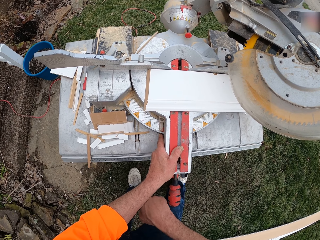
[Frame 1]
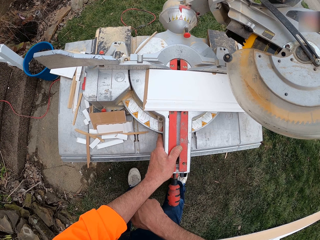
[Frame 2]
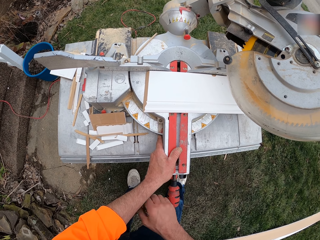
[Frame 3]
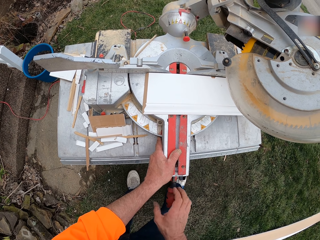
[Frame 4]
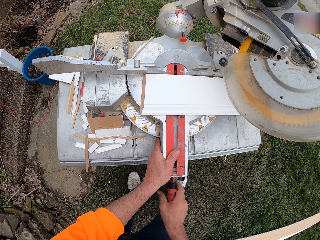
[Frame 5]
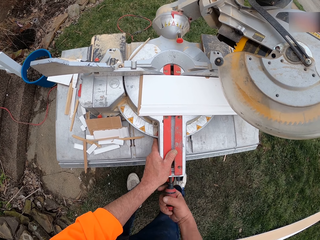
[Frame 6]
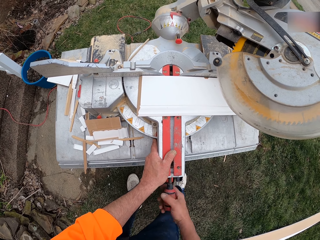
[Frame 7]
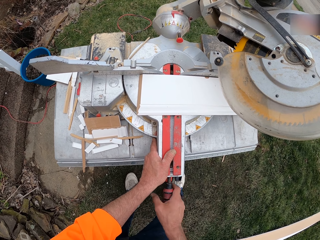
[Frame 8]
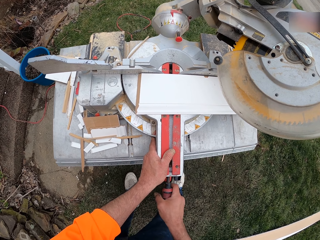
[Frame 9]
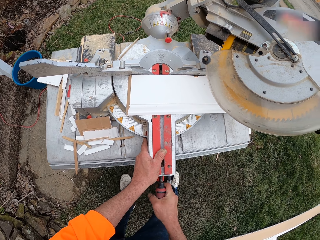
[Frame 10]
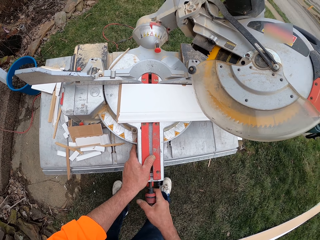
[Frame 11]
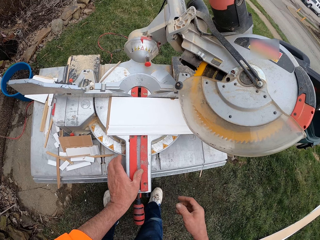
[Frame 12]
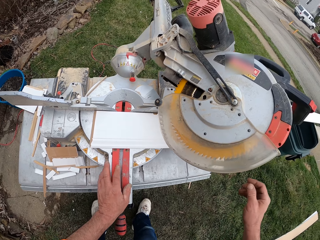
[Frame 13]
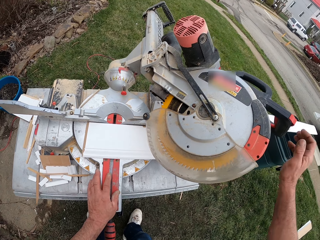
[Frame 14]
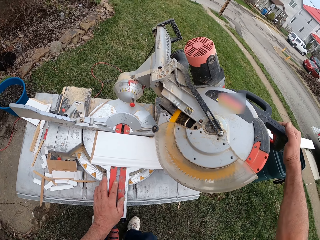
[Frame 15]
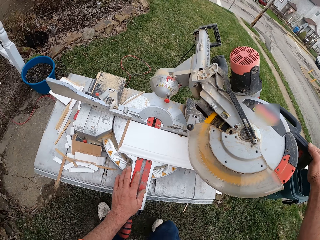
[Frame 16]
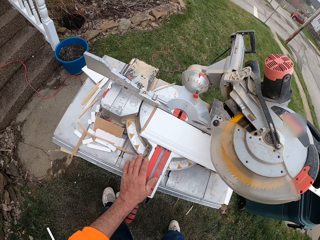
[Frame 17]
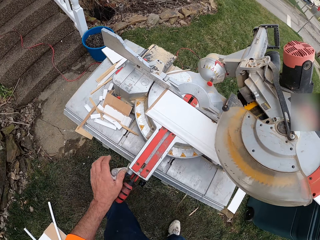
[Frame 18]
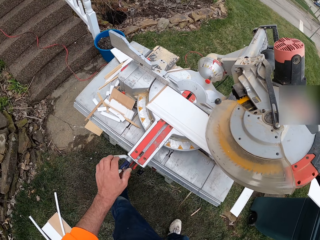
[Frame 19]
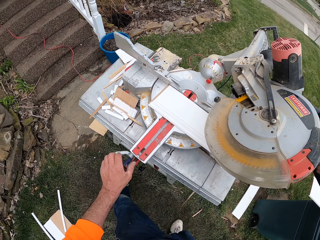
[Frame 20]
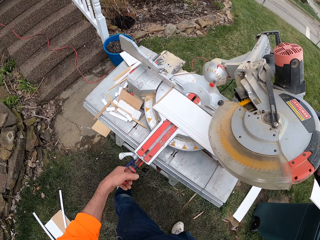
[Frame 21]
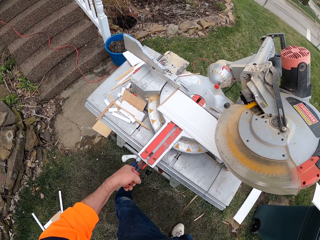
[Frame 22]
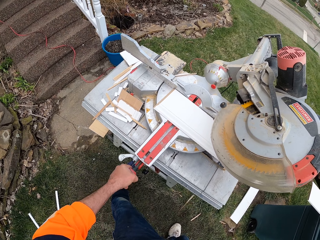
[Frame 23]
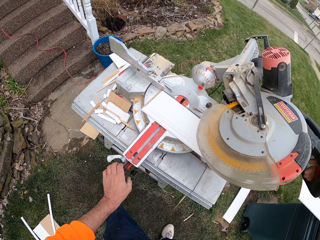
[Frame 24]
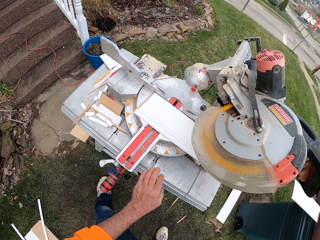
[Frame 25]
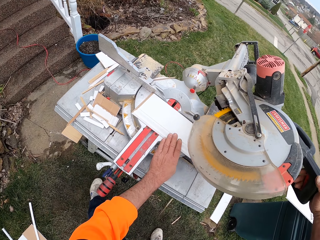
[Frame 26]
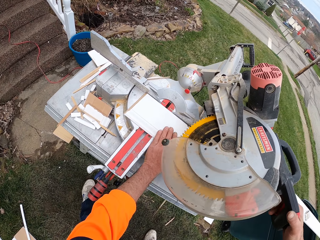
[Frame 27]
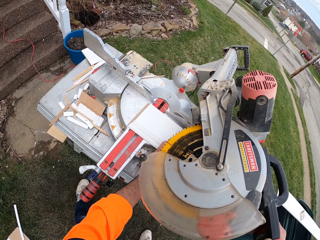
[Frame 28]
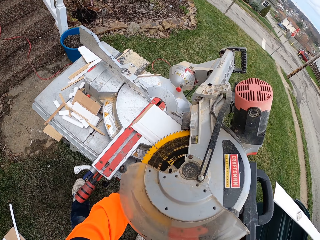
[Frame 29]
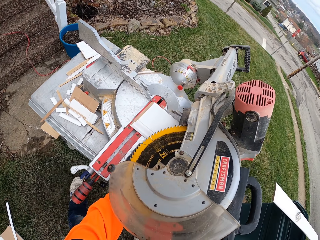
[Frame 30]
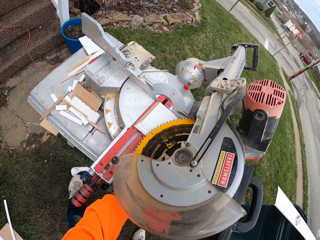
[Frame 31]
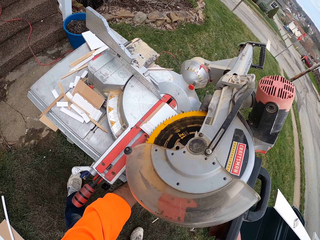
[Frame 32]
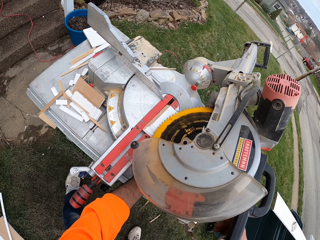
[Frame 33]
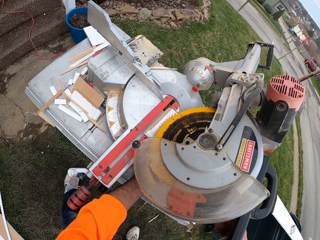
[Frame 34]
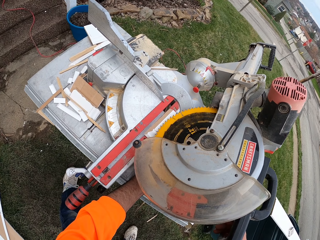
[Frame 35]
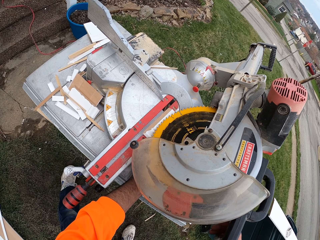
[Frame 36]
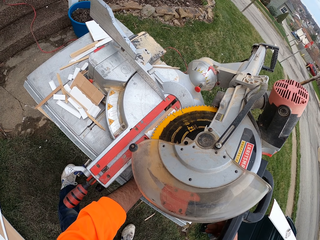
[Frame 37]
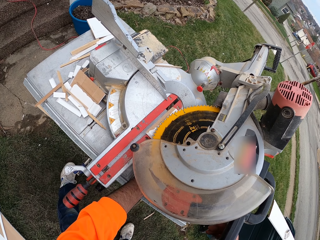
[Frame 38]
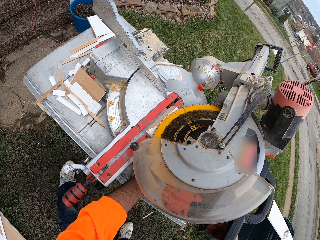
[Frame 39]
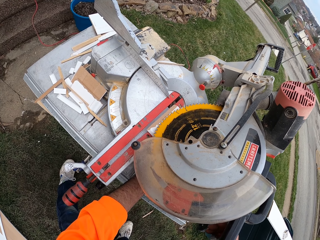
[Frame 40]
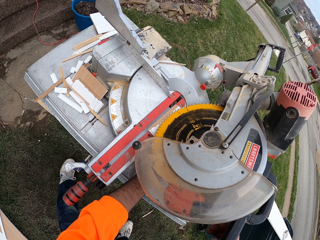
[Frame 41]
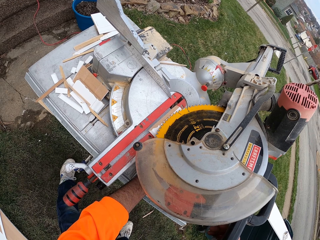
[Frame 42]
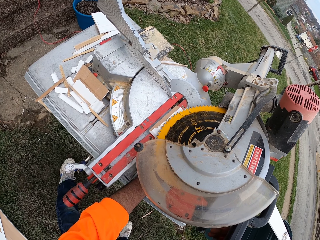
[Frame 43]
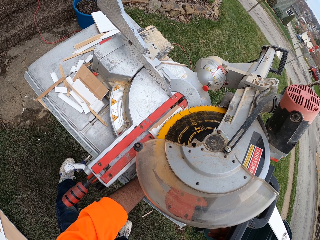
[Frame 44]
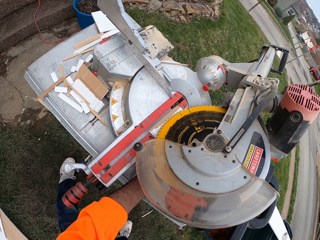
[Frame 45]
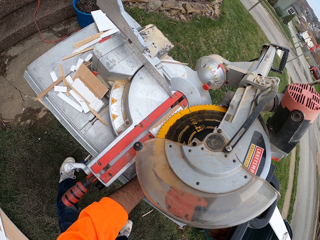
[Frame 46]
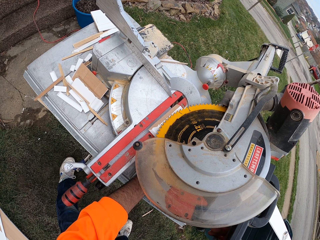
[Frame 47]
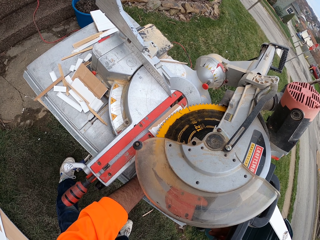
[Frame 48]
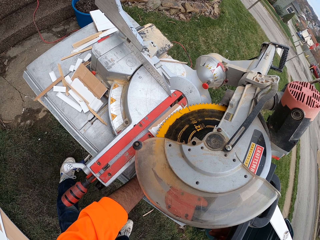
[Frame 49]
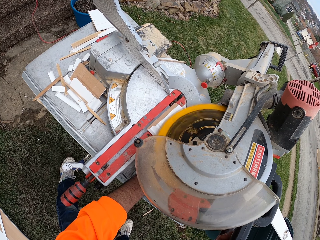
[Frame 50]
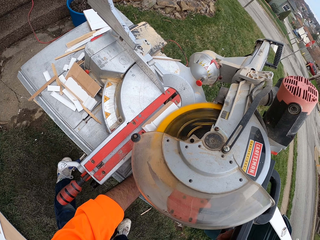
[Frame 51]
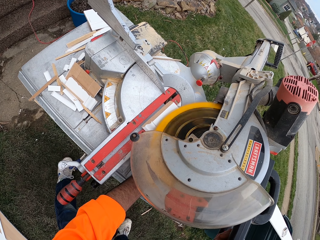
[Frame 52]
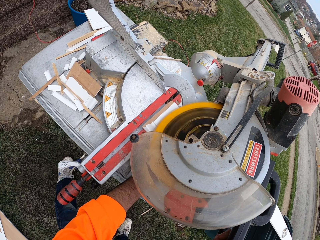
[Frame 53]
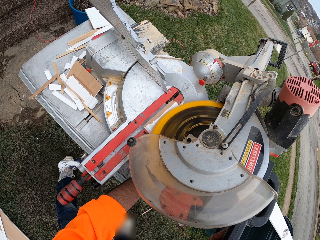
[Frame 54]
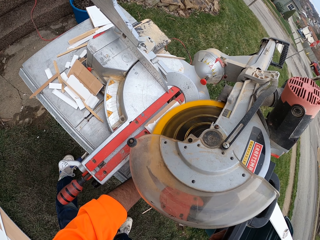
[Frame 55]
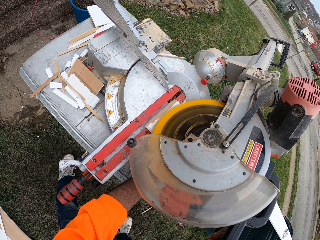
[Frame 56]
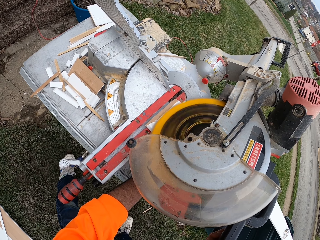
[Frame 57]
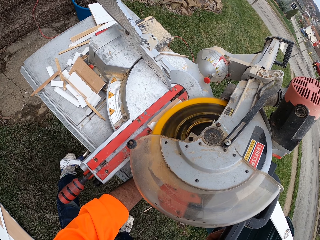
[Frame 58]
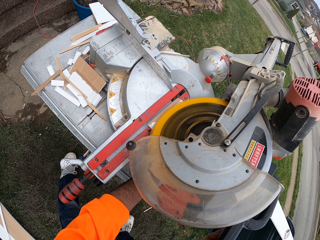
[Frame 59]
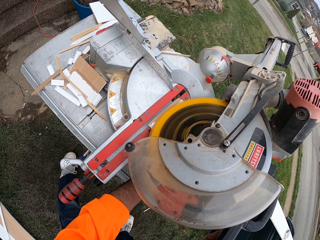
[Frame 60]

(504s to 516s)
The camera wearer rotates the circular saw knob with his right hand. He grabs the circular saw handle and places his left hand on the circular saw plate. He rotates the circular saw knob with his left hand. He lowers the circular saw and adjusts the plywood sheet on the circular saw plate. He cuts the plywood sheet with the circular saw.

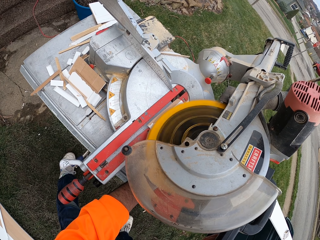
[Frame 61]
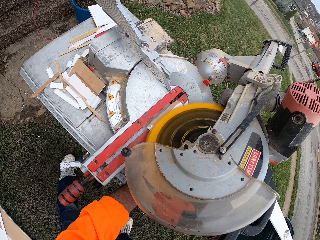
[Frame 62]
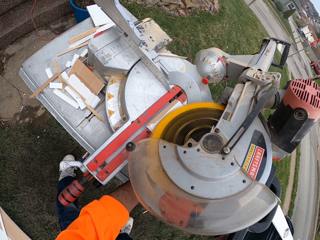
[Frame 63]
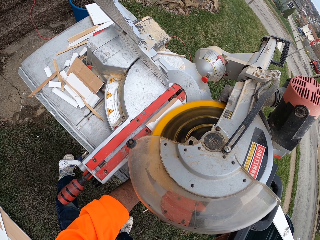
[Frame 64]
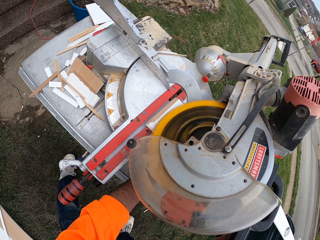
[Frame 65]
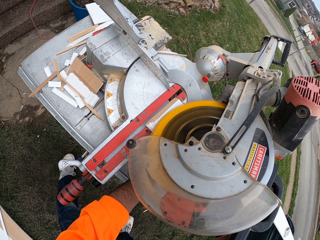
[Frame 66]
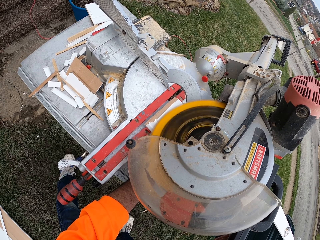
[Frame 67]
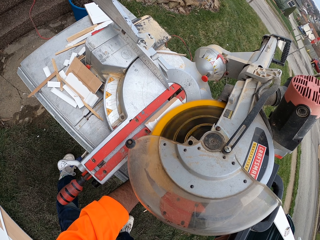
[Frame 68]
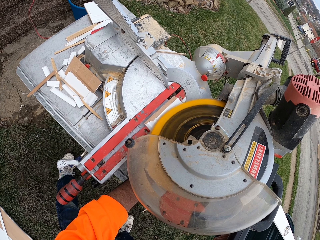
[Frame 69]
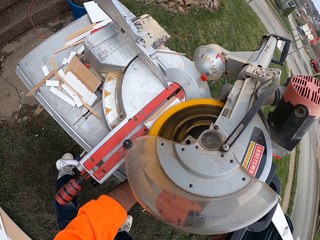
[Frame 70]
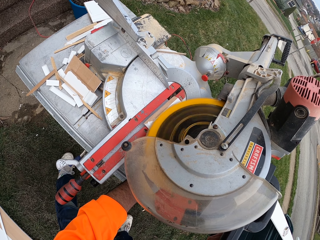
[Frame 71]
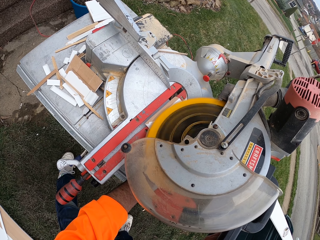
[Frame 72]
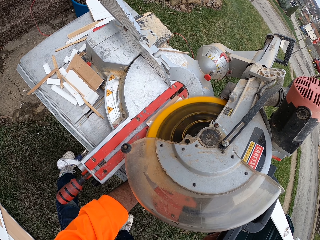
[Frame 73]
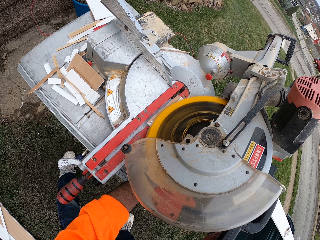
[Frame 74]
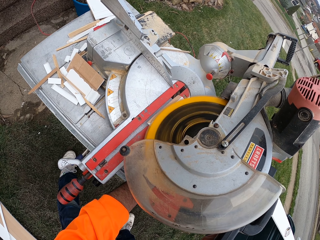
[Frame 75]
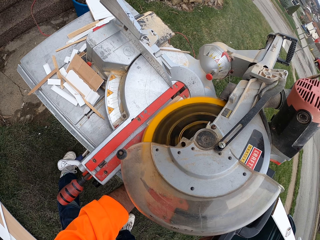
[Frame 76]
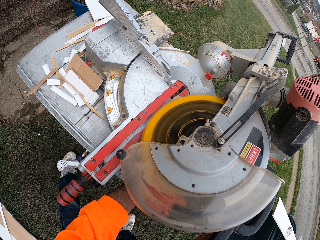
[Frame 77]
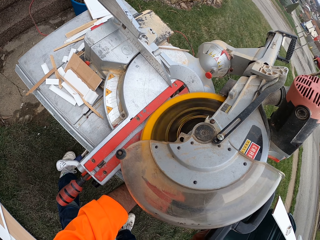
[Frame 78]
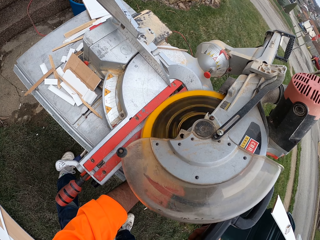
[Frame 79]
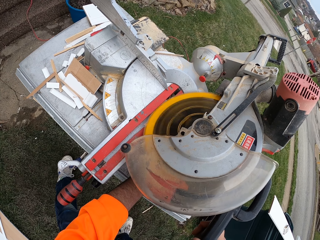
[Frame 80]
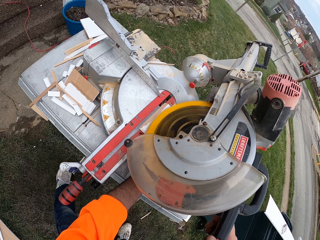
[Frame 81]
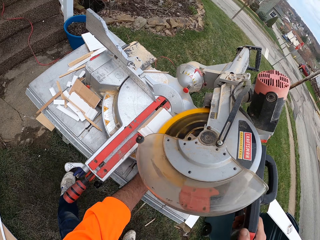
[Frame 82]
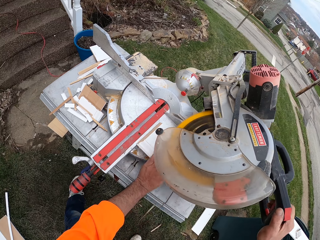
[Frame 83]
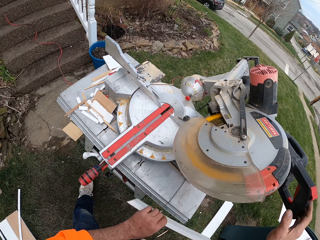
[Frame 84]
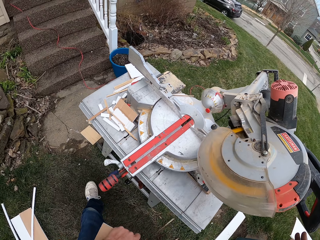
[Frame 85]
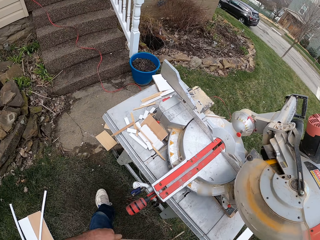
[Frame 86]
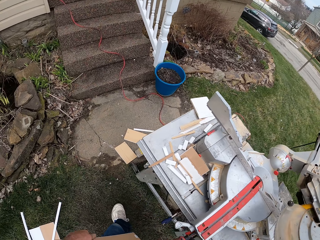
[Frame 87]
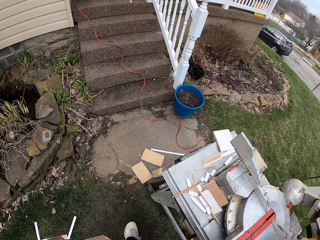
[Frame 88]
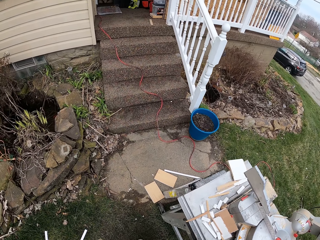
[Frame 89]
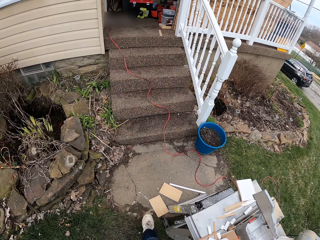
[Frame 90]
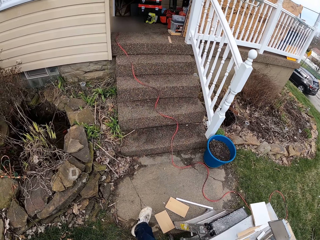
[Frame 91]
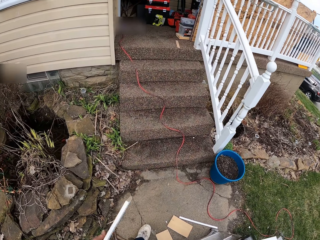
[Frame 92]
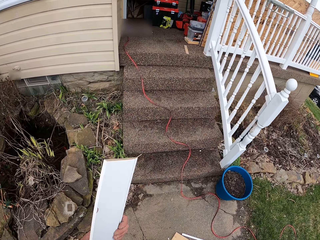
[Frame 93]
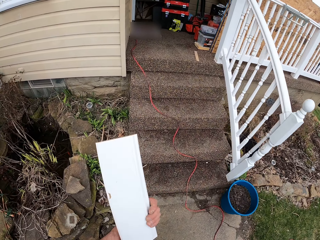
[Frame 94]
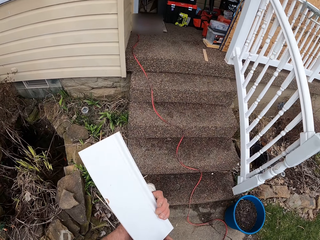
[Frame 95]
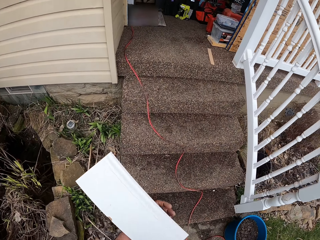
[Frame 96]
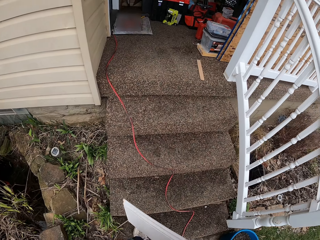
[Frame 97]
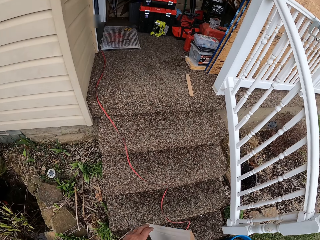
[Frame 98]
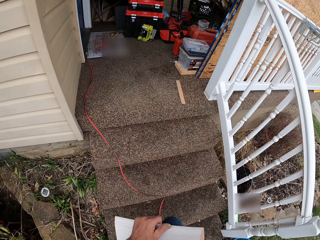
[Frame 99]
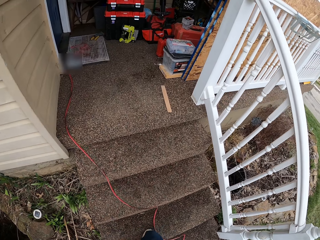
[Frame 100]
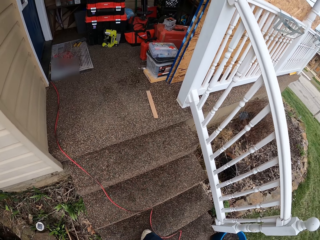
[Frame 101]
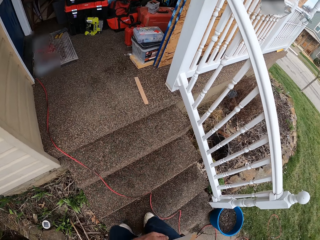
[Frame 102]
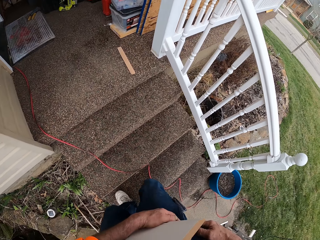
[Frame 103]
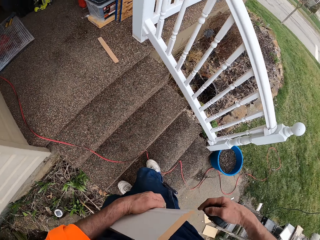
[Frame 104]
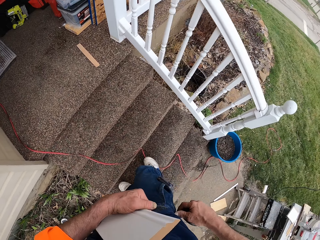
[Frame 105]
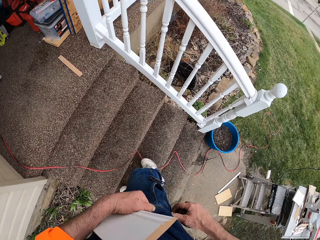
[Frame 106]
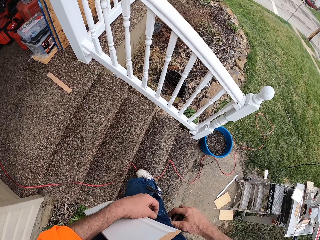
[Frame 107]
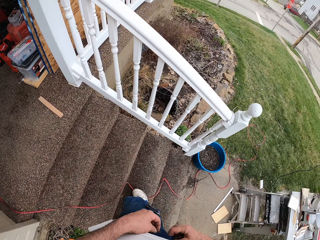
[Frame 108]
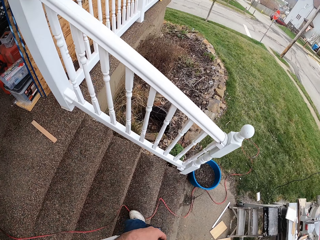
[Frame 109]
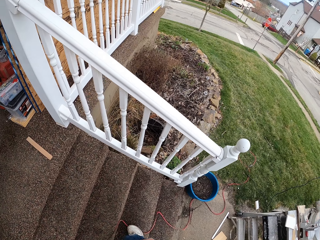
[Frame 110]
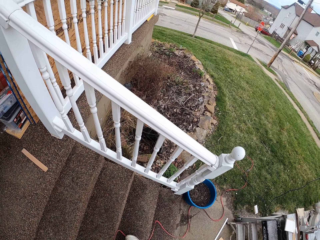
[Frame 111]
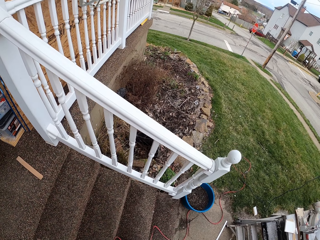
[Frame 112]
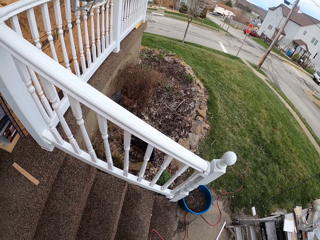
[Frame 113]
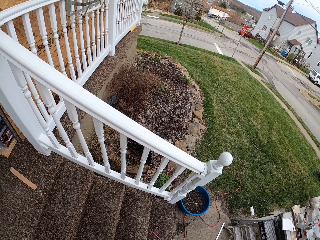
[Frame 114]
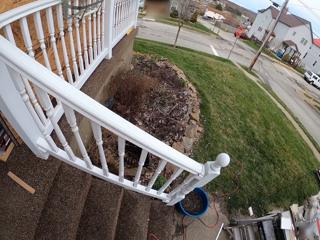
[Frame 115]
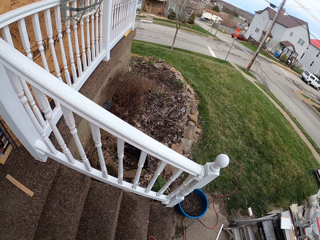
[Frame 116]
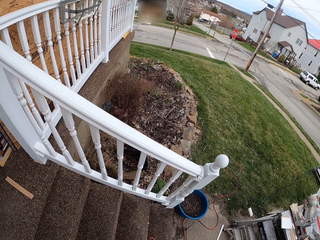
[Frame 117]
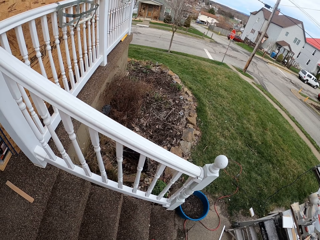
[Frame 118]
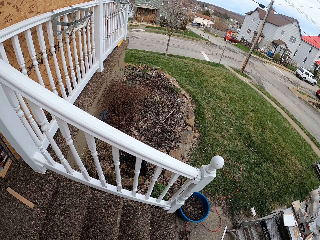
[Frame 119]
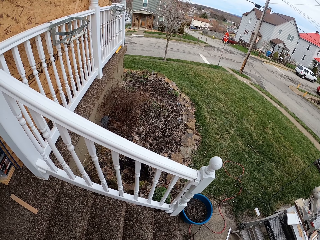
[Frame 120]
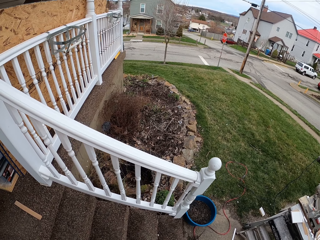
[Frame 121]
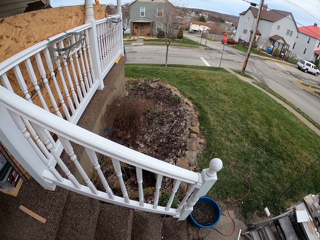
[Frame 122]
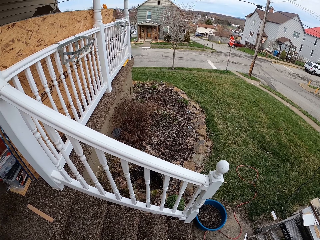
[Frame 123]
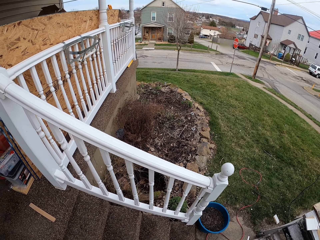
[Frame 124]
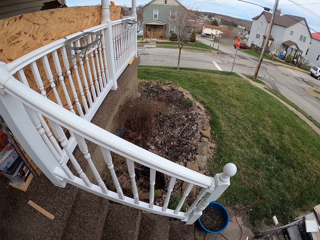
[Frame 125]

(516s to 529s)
The camera wearer removes the plywood sheet from the circular saw plate and releases the circular saw handle. He walks to the stairs. He adjusts his trousers. He removes a cigarette lighter from his pocket.
